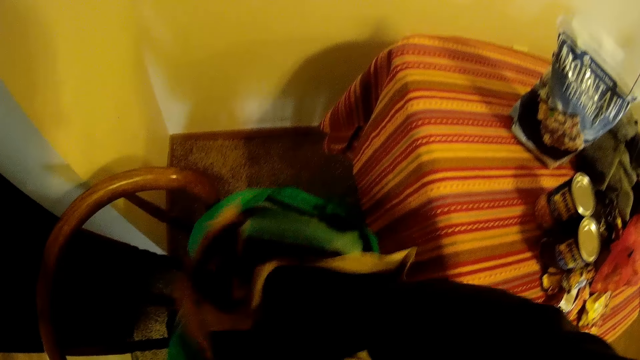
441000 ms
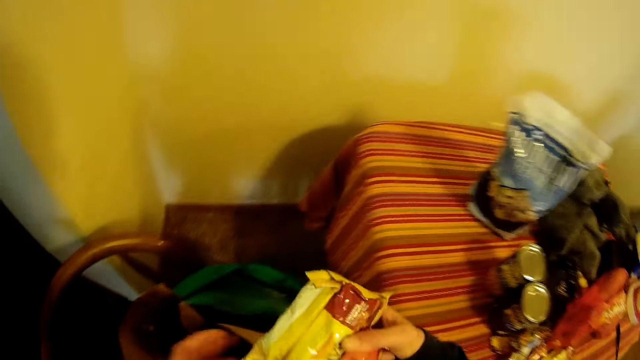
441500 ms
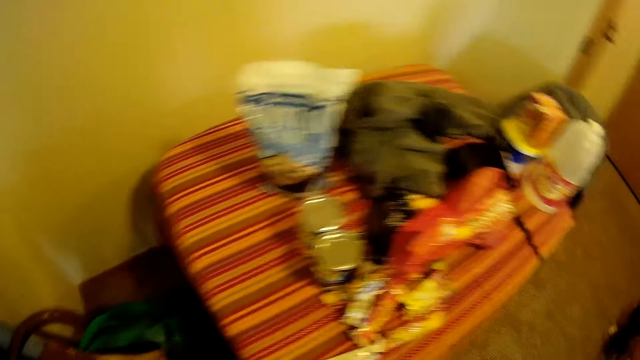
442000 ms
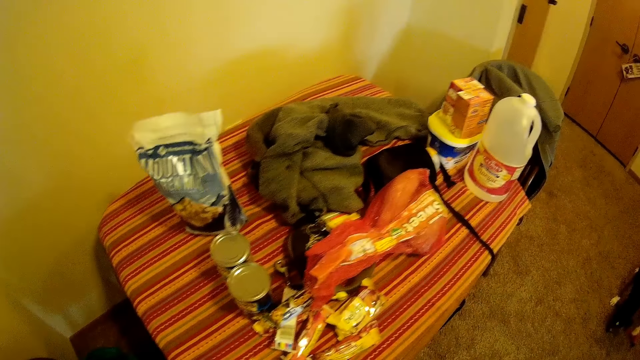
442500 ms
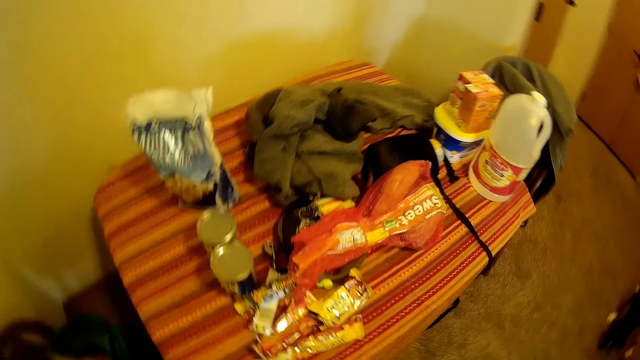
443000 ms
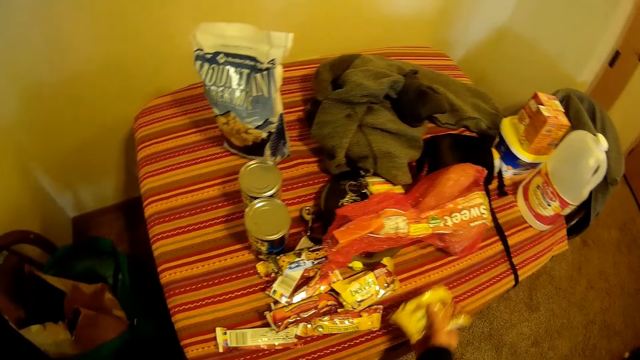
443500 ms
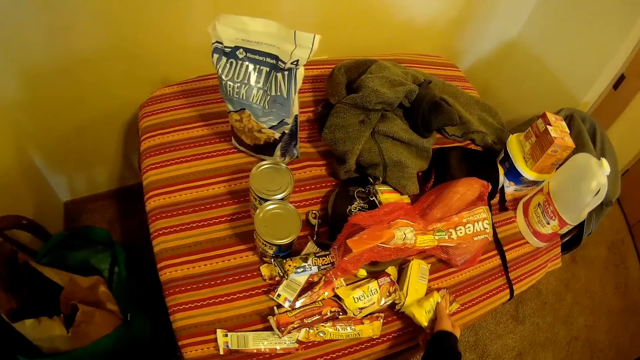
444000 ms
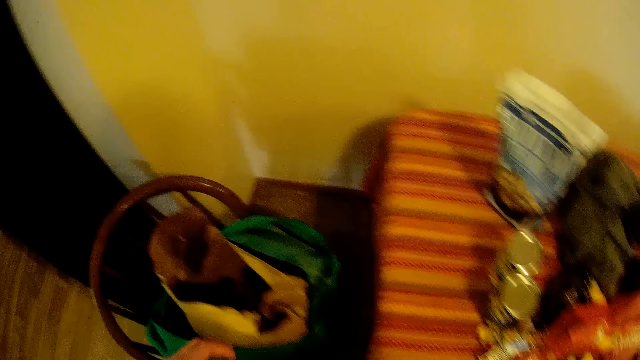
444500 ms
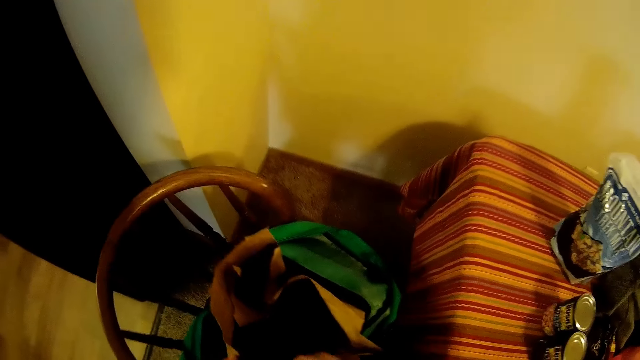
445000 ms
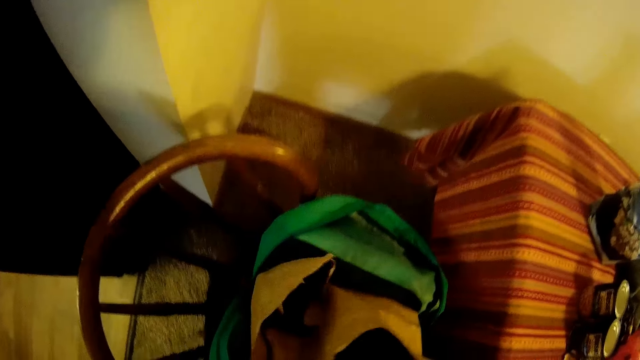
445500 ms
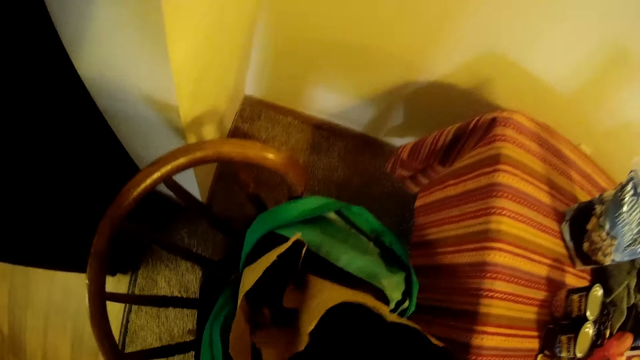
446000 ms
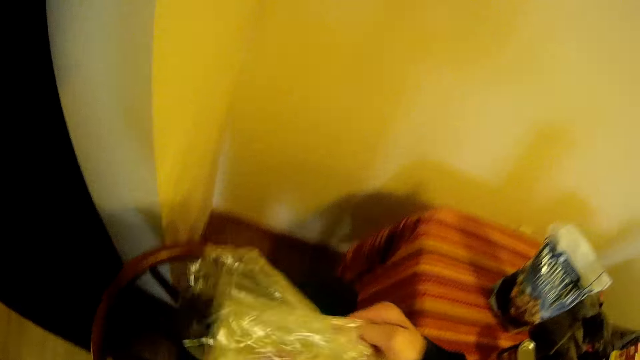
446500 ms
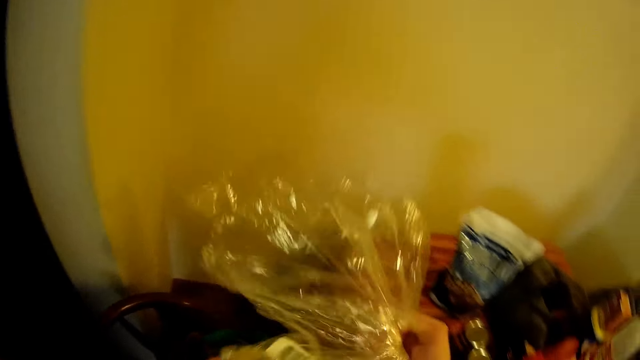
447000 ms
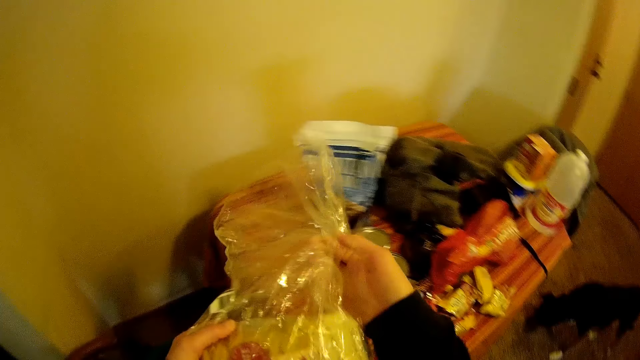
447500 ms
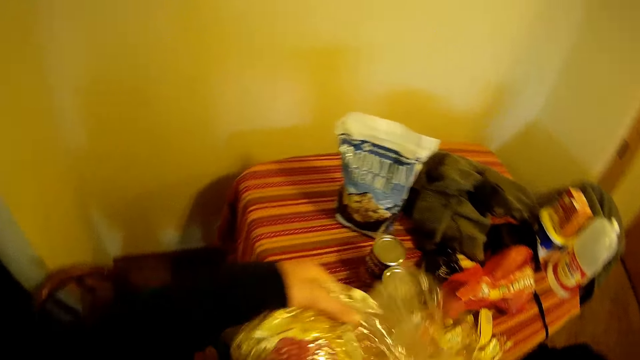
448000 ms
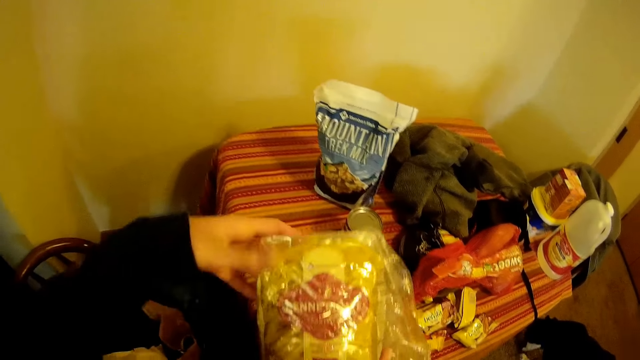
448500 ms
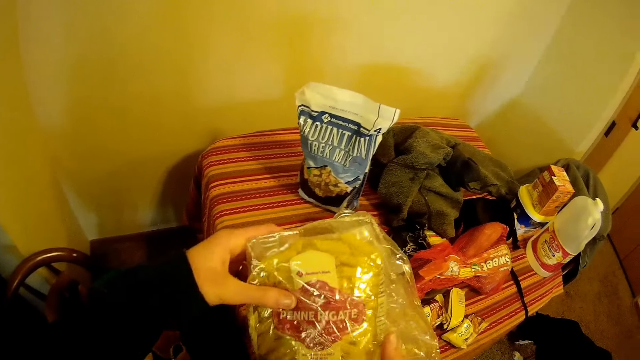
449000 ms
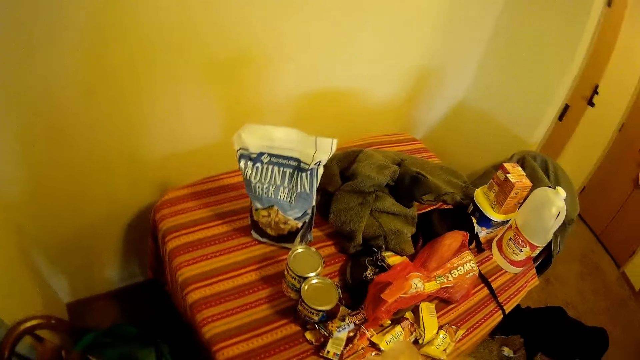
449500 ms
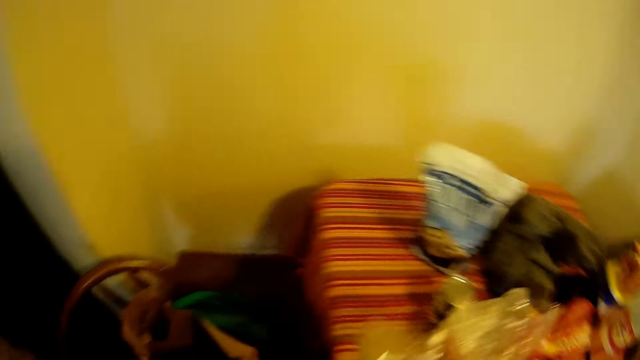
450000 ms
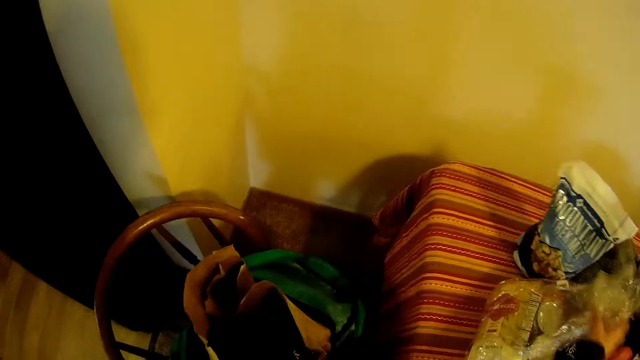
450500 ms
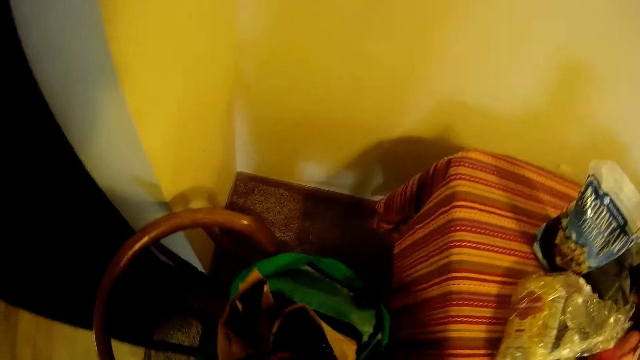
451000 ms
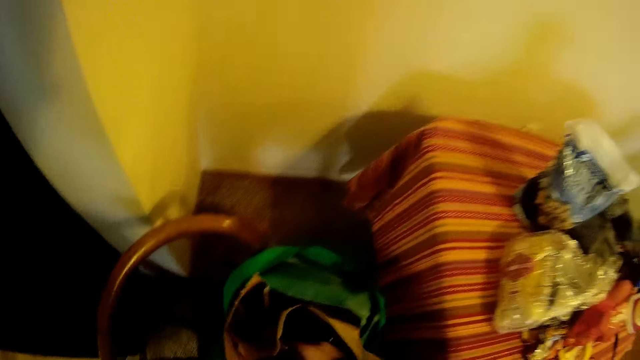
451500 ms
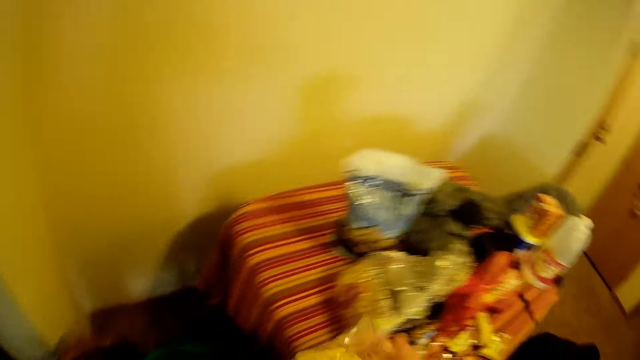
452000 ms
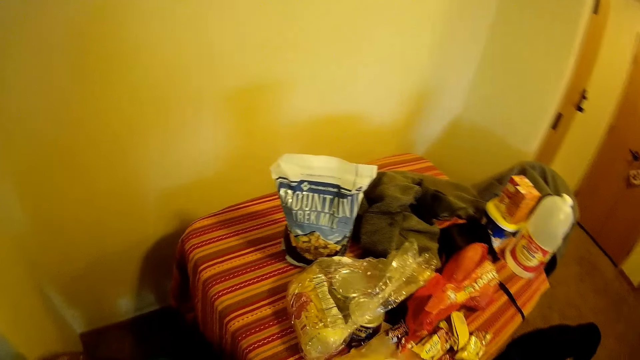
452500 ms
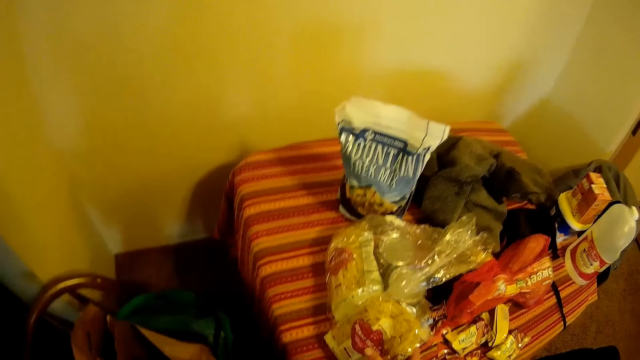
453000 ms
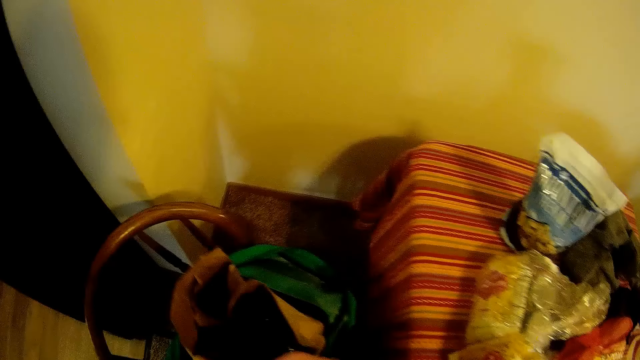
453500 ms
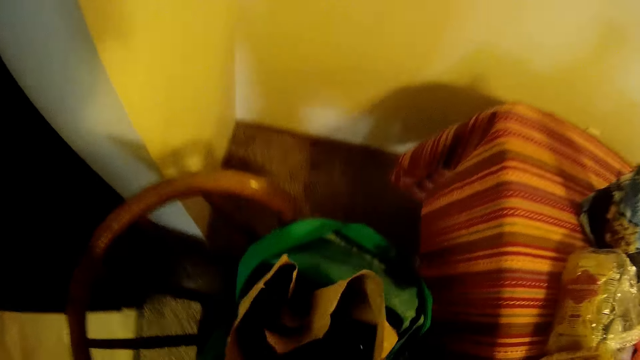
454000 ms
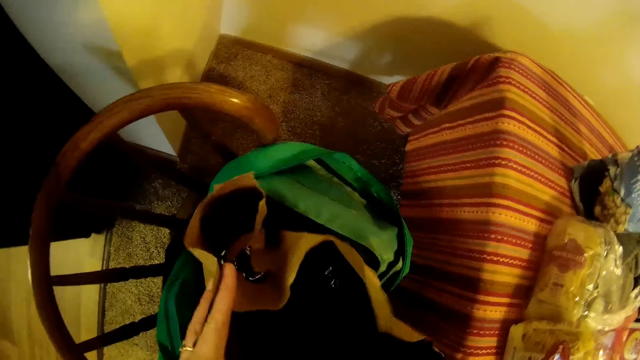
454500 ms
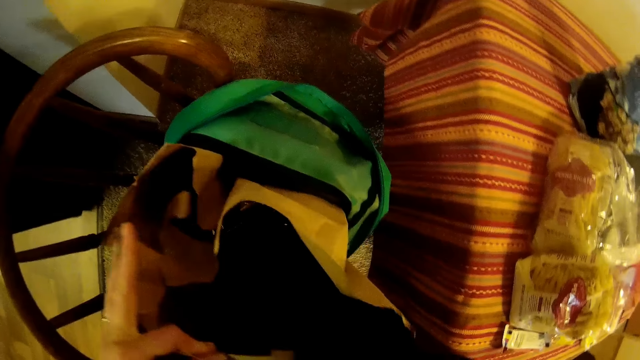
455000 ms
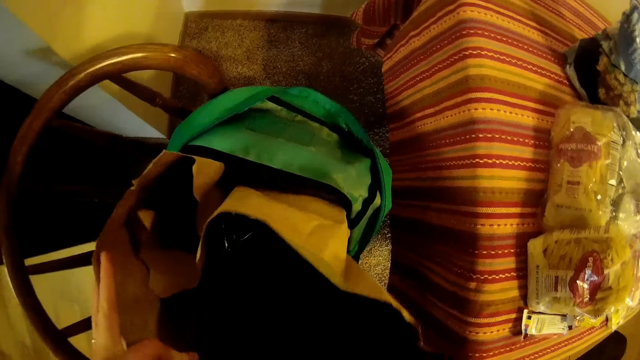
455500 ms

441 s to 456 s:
The camera wearer places the biscuits on the table. They hold the carrier bag. They pick up a sachet of pasta. They hold the sachet of pasta. They rotate the sachet of pasta. They stare at the sachet of pasta. They place the sachet of pasta on the table. They pick up the sachet of pasta. They place the sachet of pasta on the table. They pick up snacks.

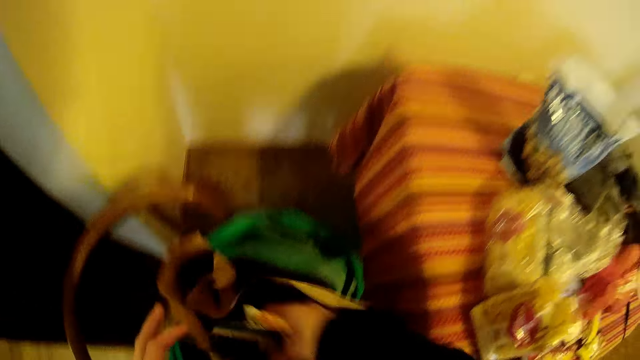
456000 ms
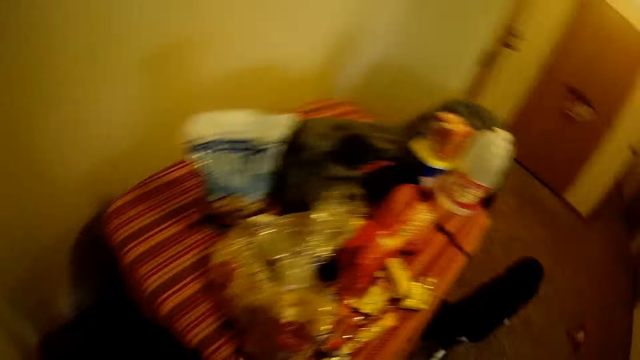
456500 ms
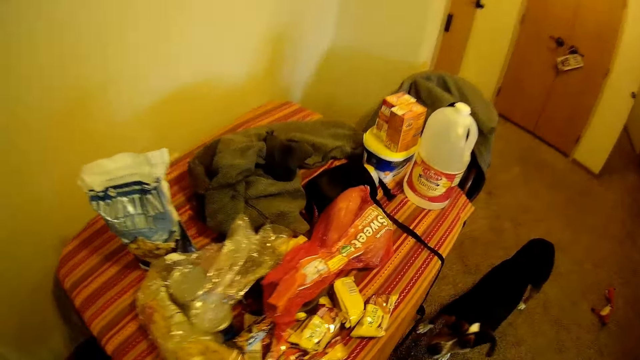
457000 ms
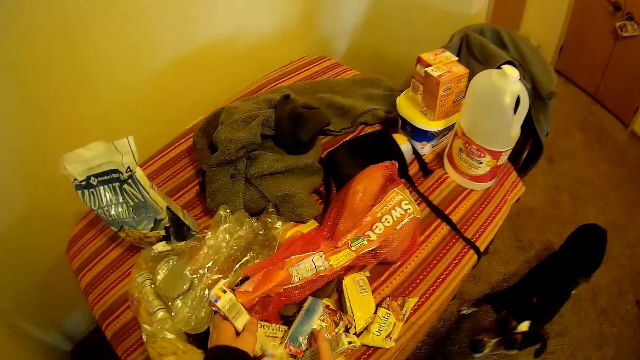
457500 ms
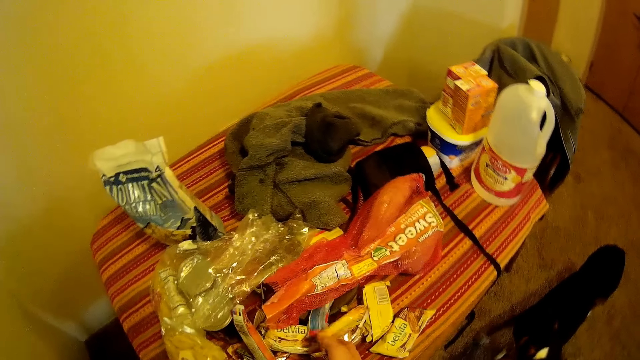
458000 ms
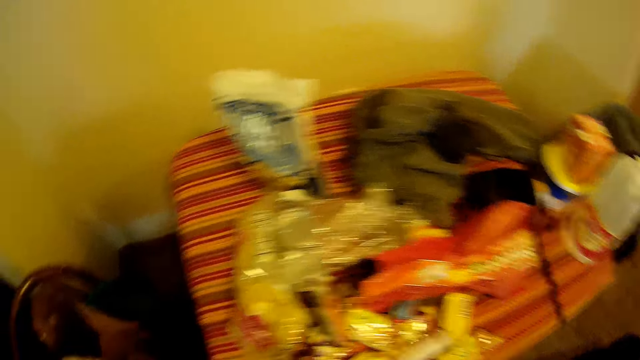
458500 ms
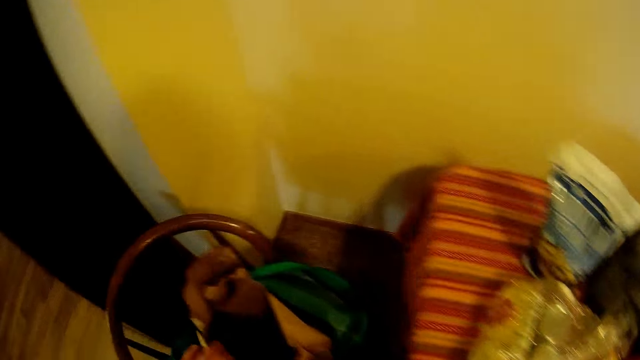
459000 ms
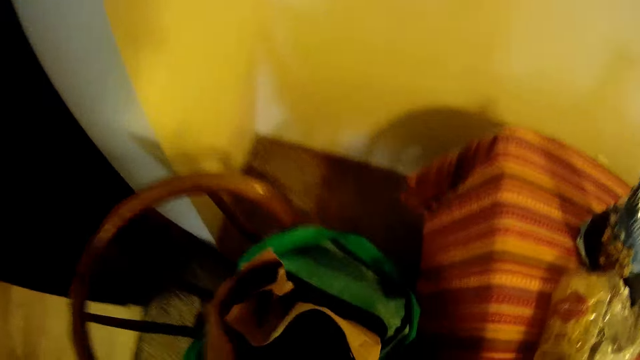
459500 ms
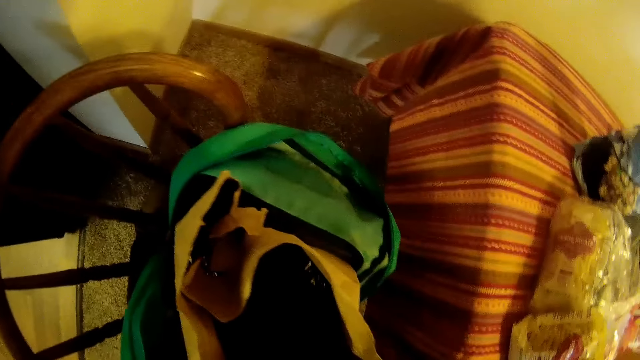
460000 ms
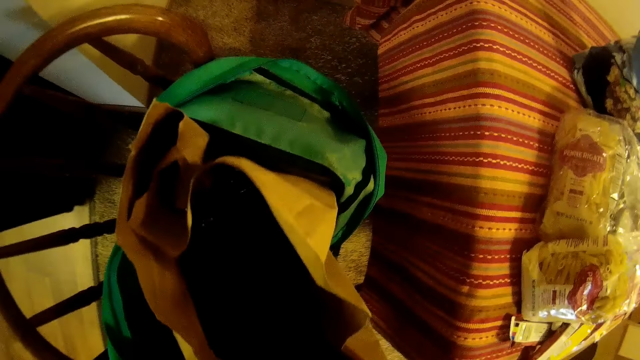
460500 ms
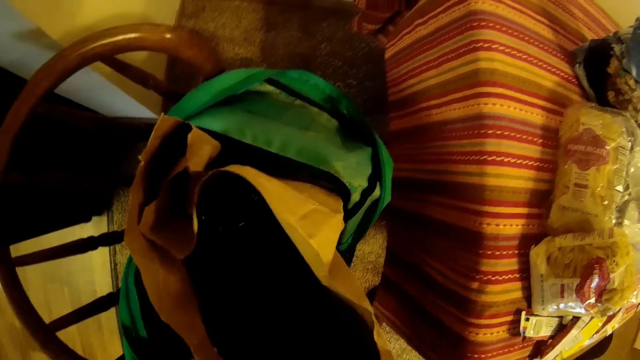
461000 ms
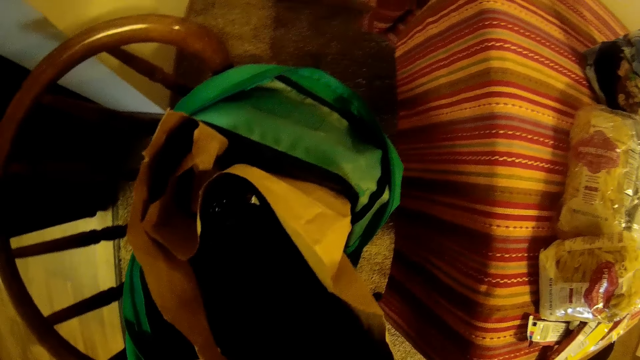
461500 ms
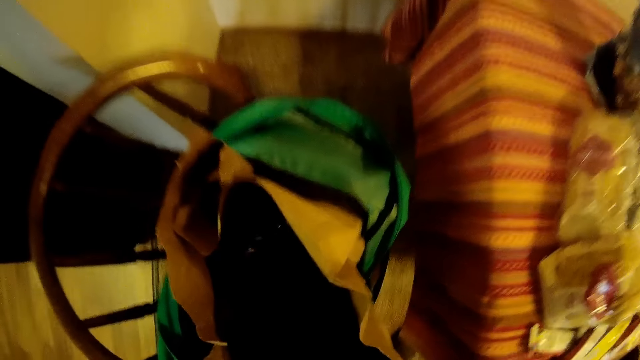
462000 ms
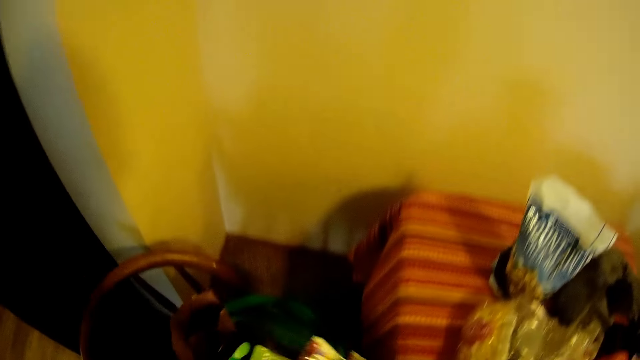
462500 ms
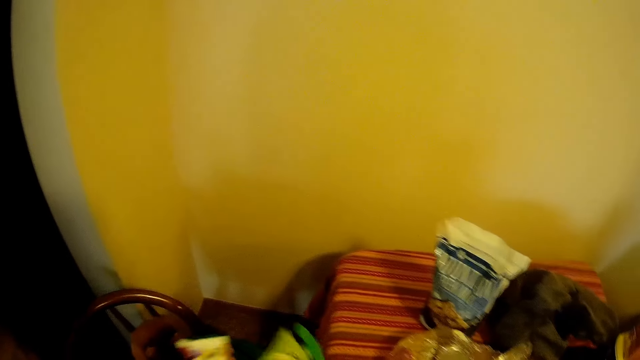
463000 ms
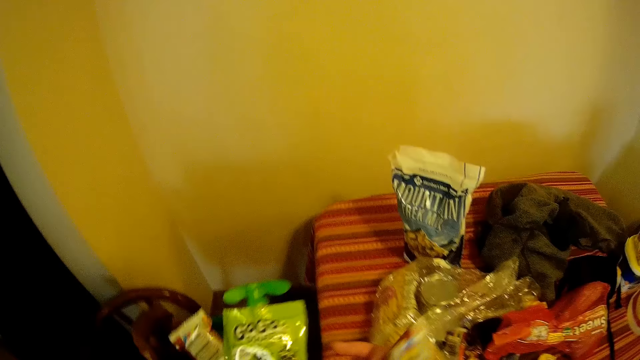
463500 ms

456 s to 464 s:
The camera wearer places the snacks on the table. They pick up snacks.
